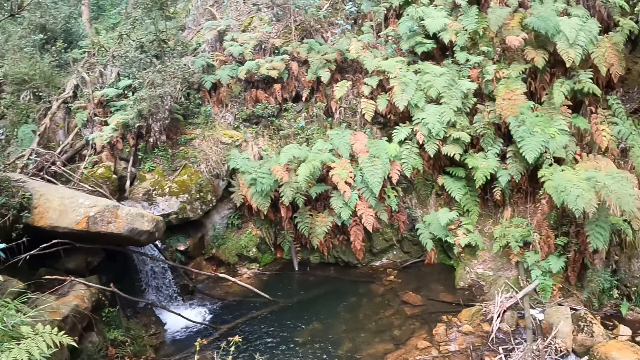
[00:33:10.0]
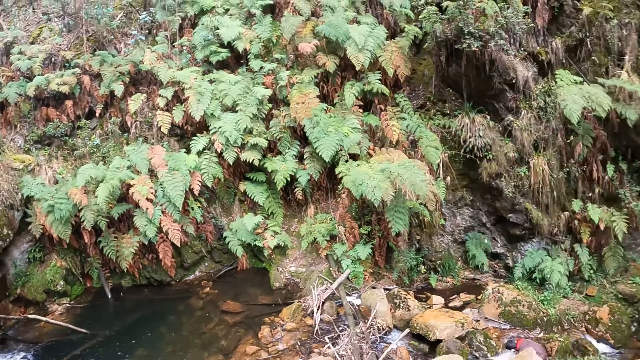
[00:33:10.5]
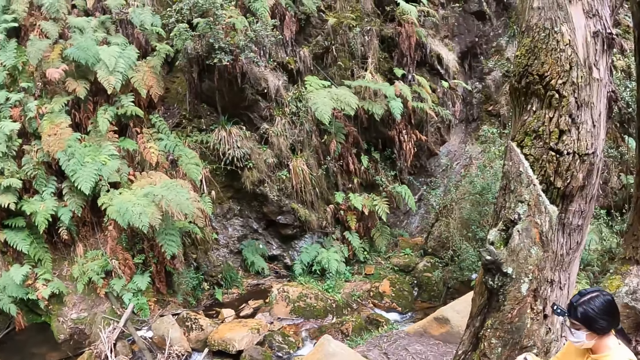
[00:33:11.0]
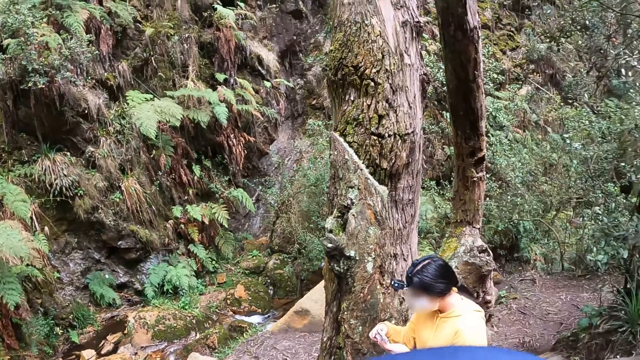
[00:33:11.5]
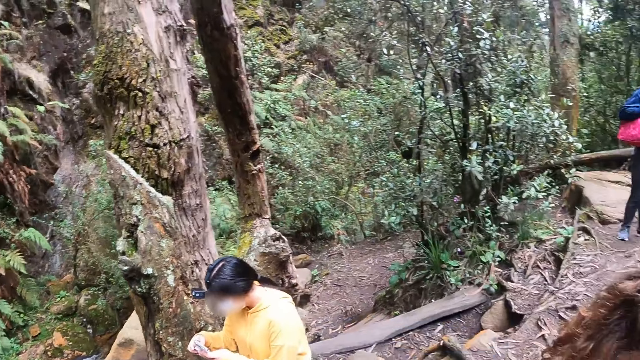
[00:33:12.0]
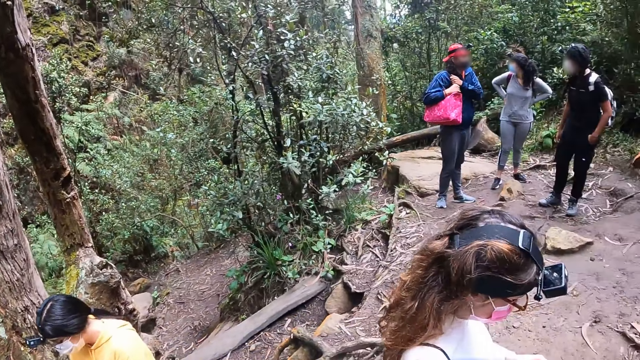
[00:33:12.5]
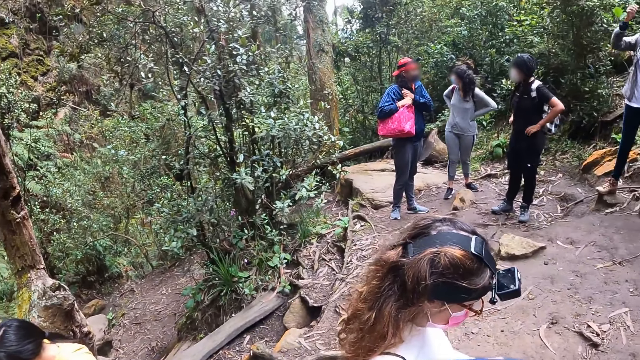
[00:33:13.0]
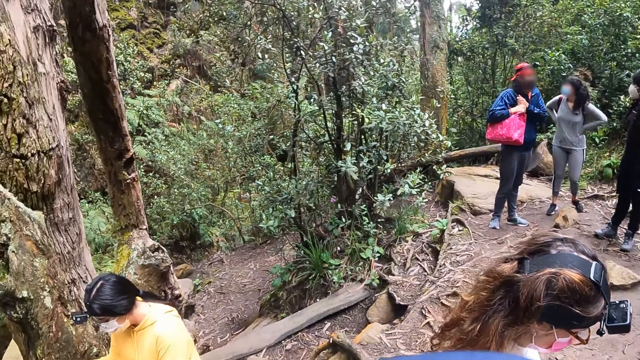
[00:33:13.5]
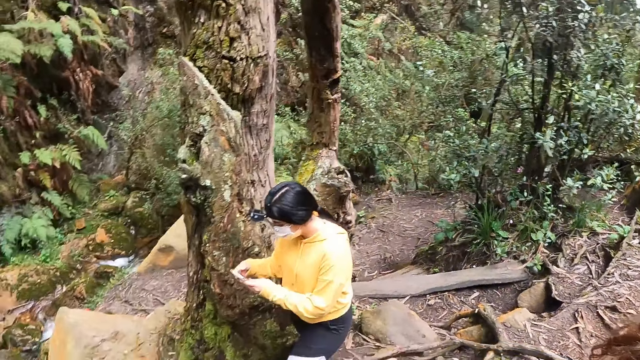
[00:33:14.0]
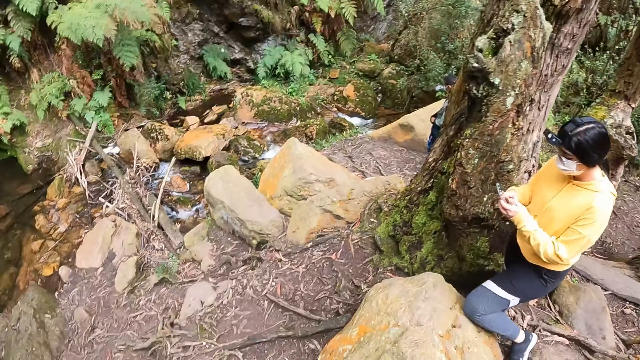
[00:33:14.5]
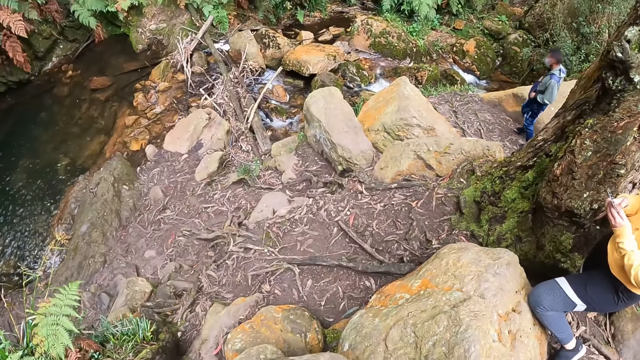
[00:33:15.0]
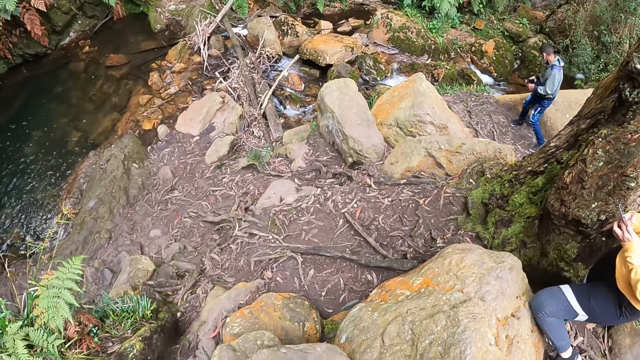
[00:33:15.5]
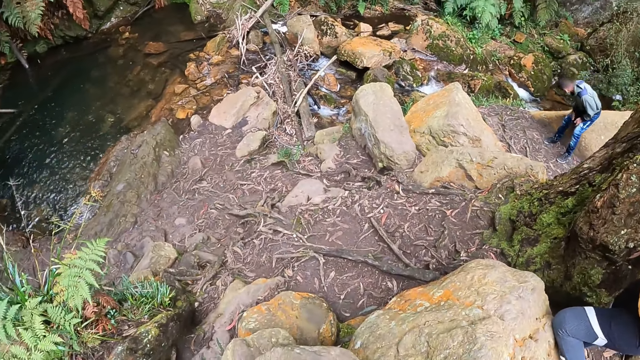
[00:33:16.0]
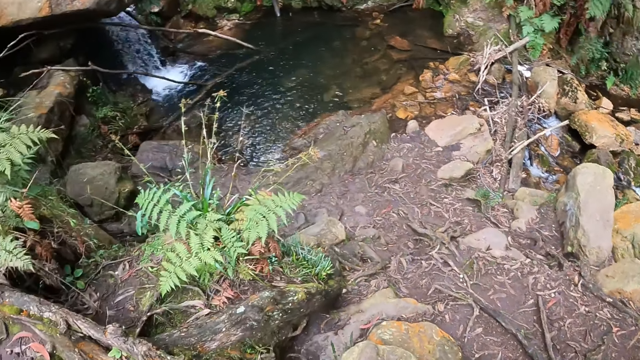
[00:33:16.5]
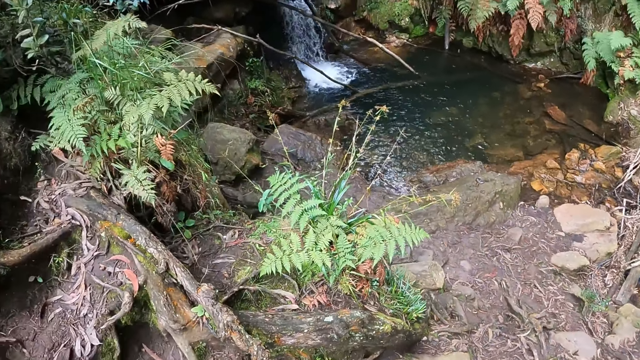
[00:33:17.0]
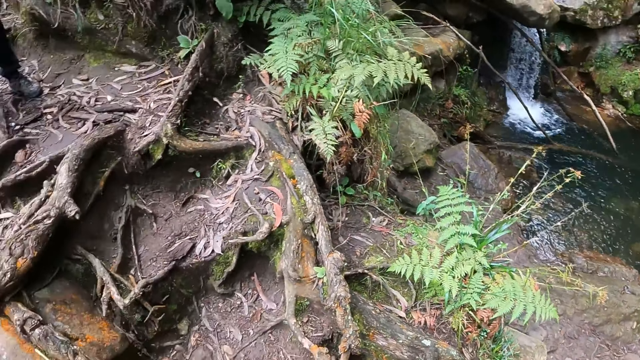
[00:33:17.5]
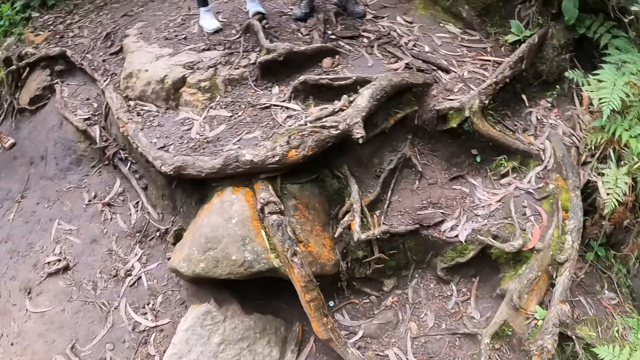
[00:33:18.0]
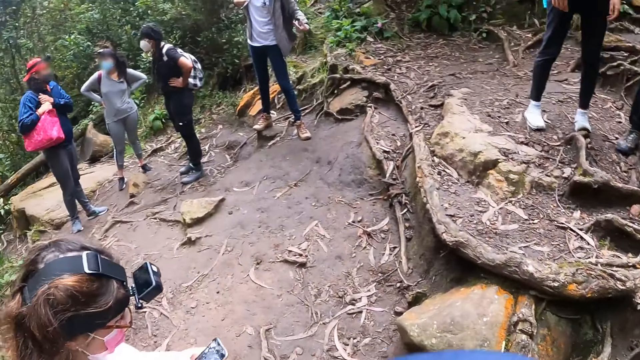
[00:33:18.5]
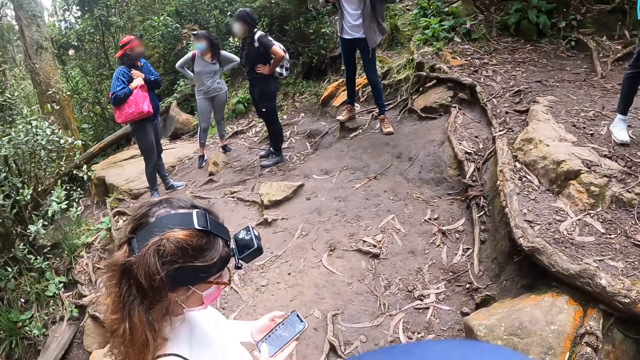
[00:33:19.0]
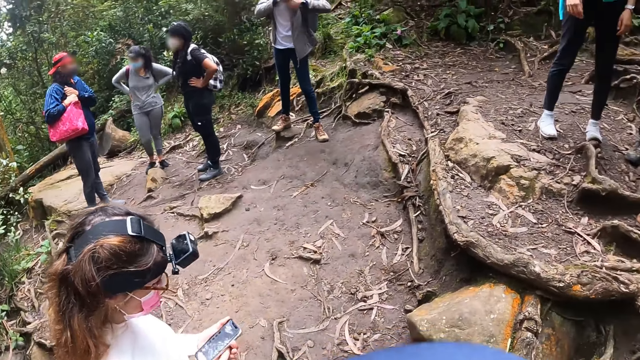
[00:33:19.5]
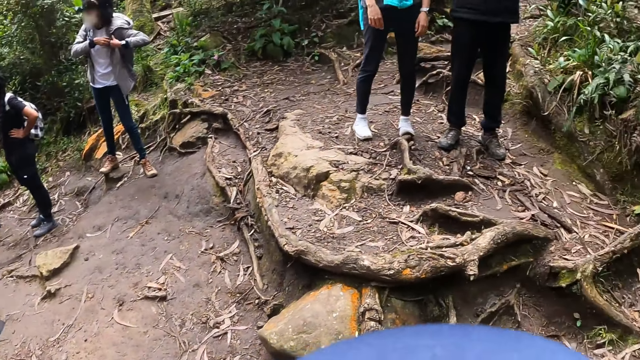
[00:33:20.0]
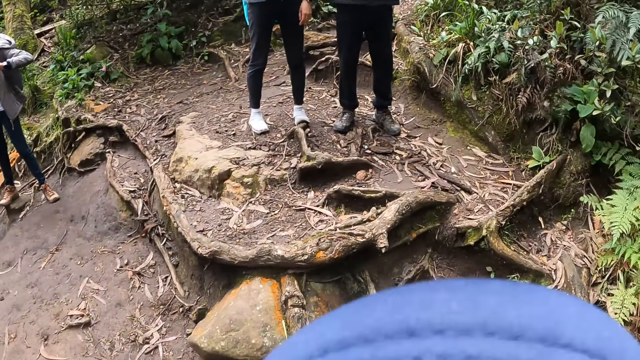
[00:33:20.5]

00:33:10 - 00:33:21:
A woman operates a mobile phone with both hands. The camera wearer looks around. The woman places her left knee on a rock. The camera wearer turns around.

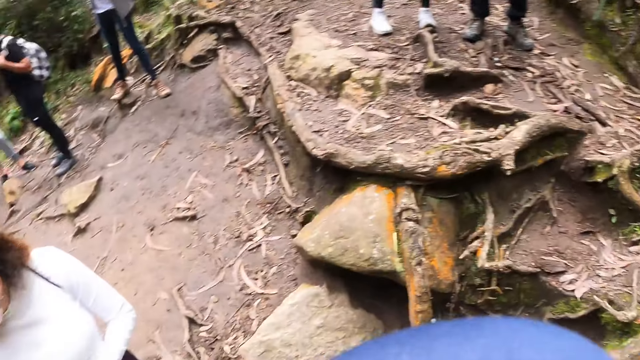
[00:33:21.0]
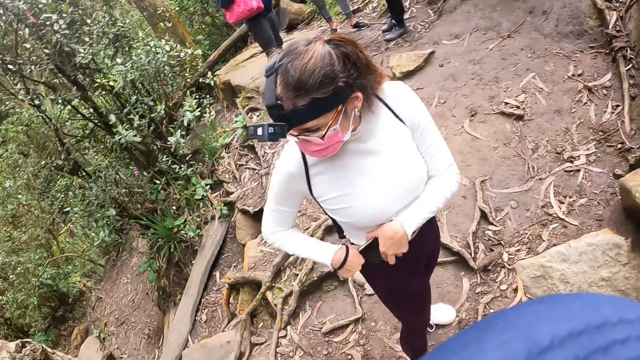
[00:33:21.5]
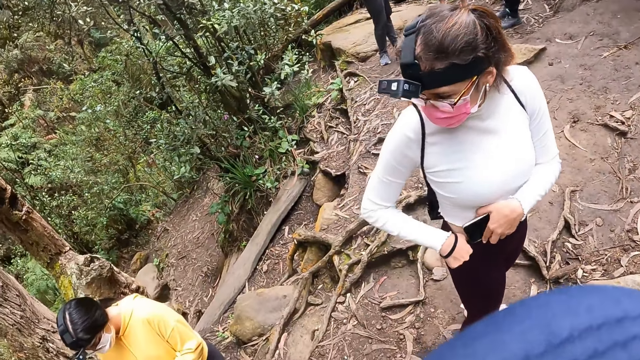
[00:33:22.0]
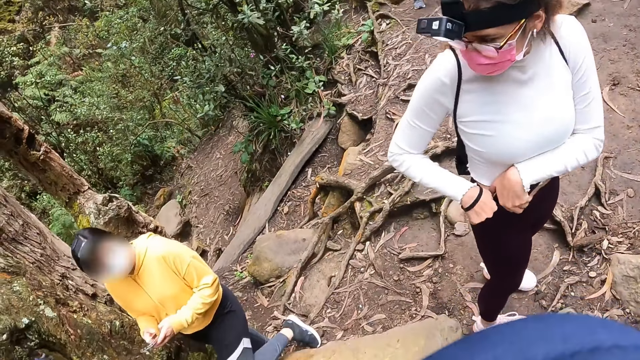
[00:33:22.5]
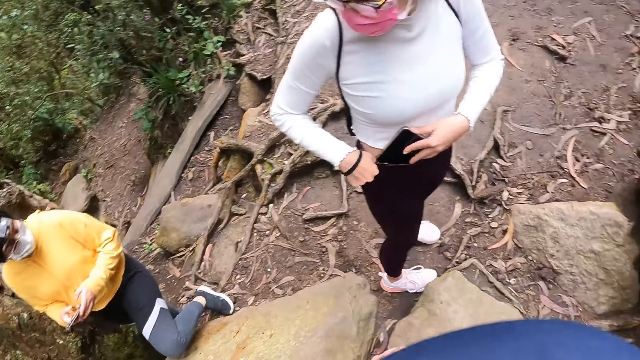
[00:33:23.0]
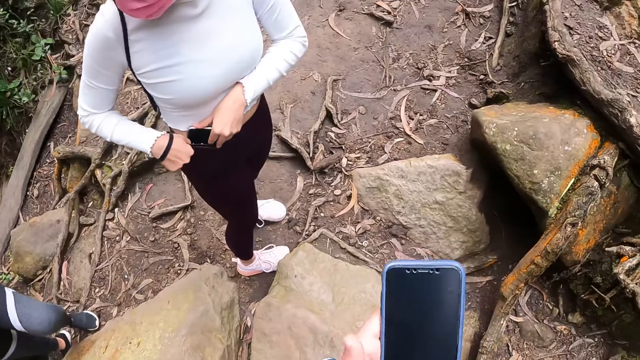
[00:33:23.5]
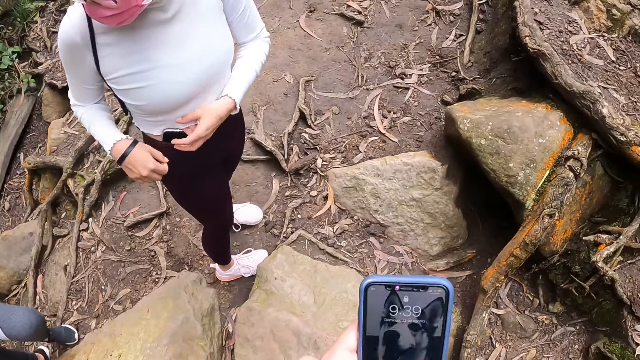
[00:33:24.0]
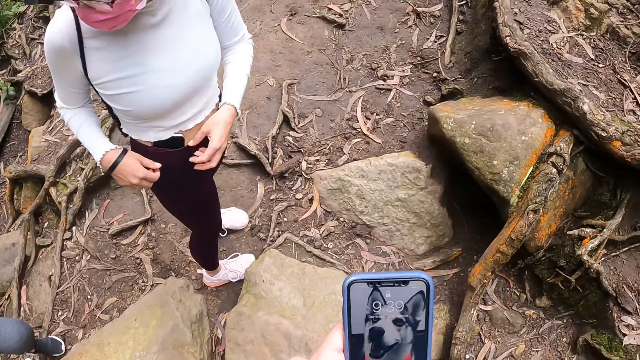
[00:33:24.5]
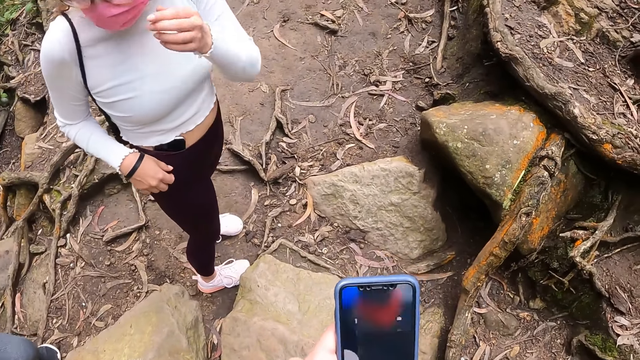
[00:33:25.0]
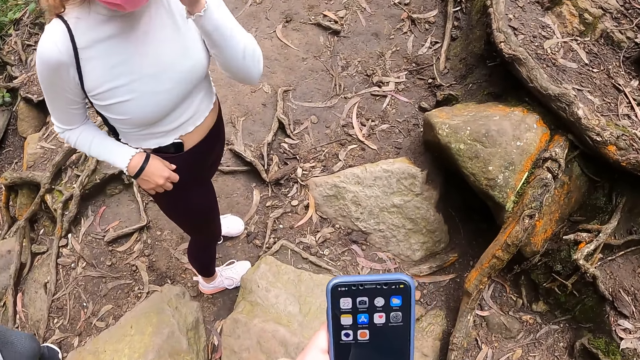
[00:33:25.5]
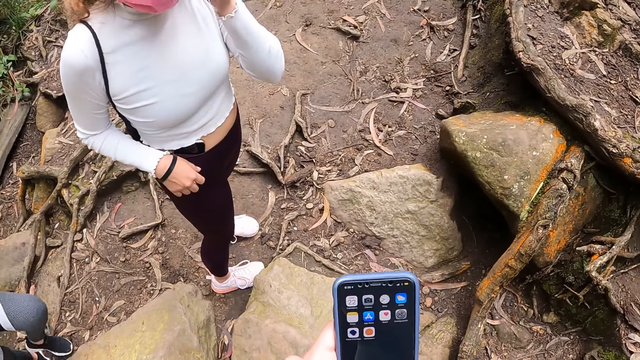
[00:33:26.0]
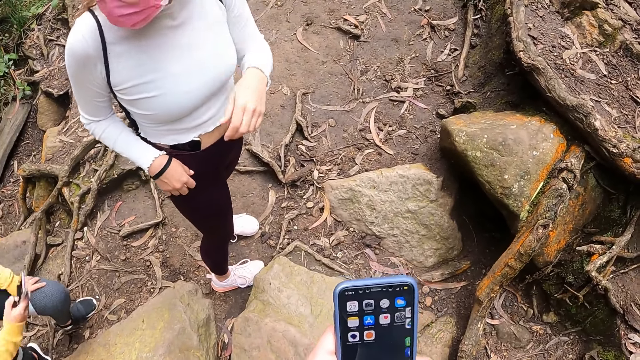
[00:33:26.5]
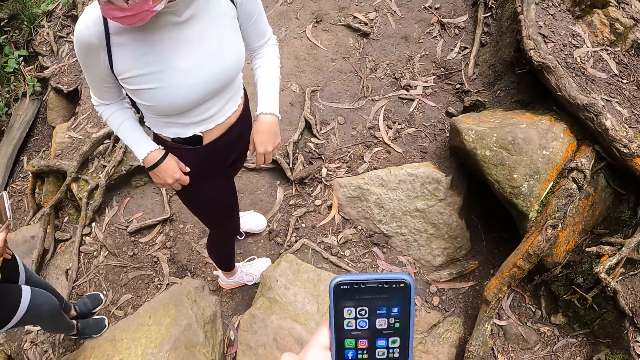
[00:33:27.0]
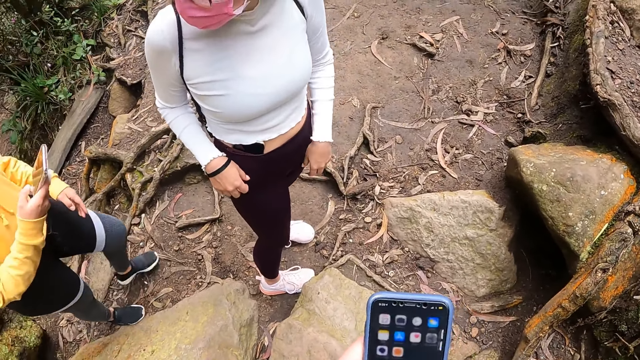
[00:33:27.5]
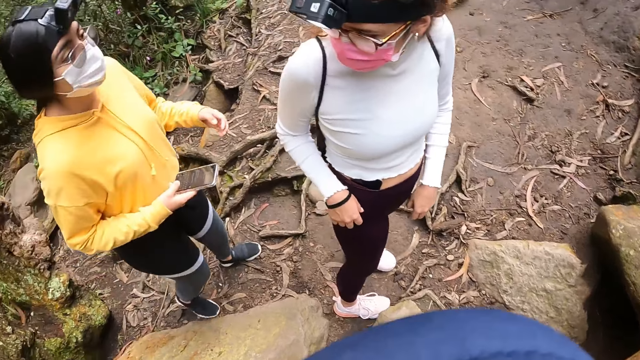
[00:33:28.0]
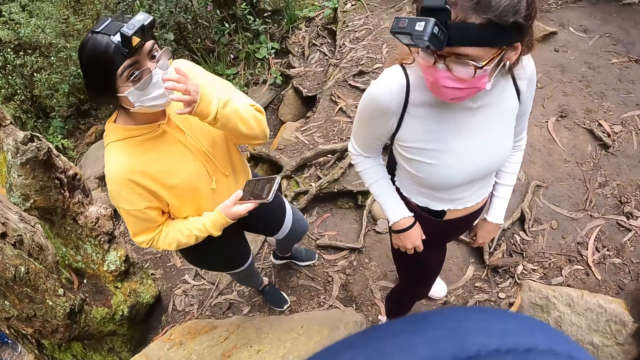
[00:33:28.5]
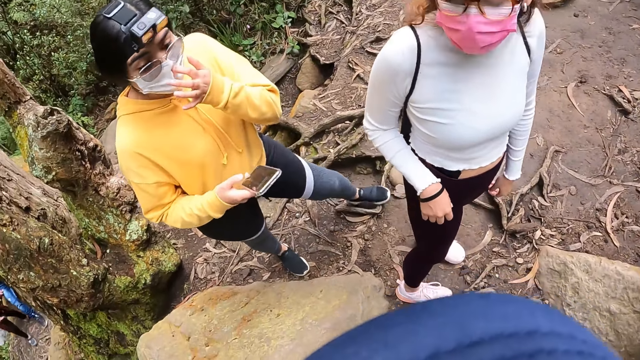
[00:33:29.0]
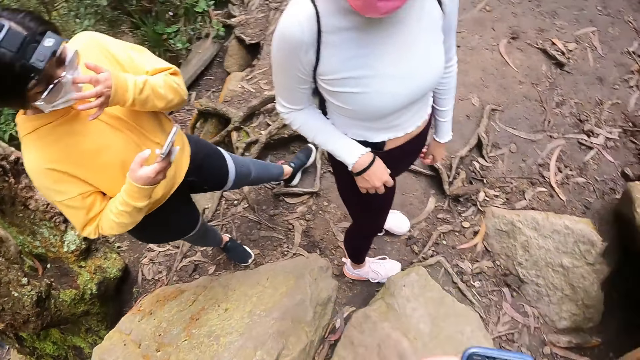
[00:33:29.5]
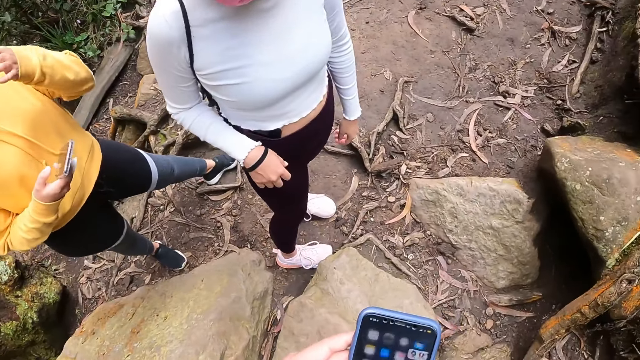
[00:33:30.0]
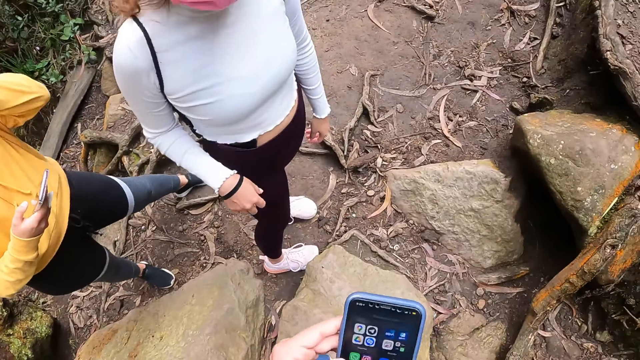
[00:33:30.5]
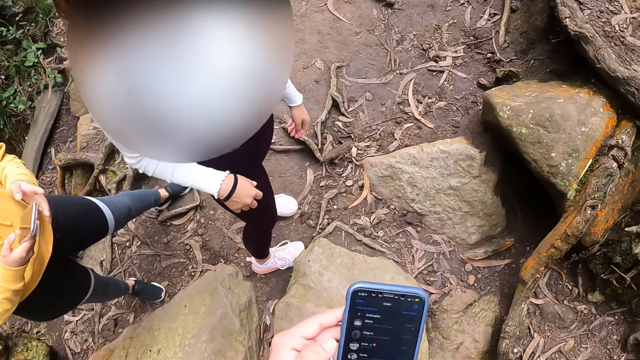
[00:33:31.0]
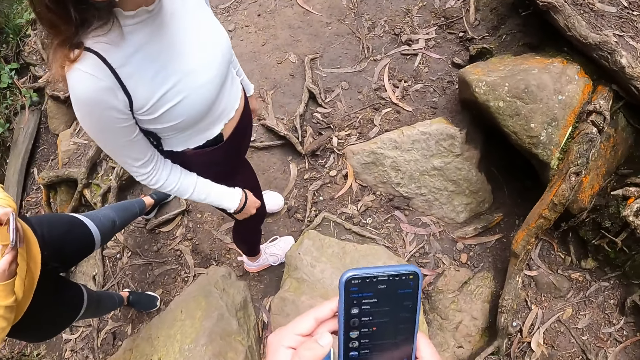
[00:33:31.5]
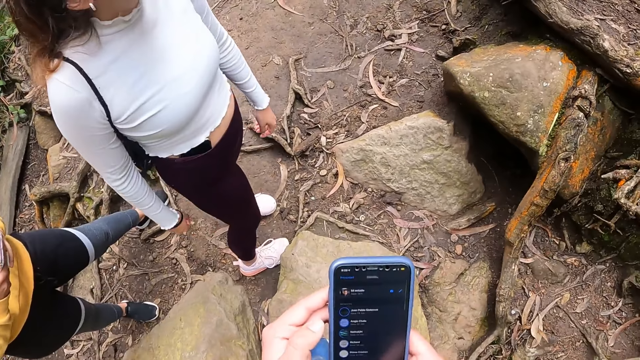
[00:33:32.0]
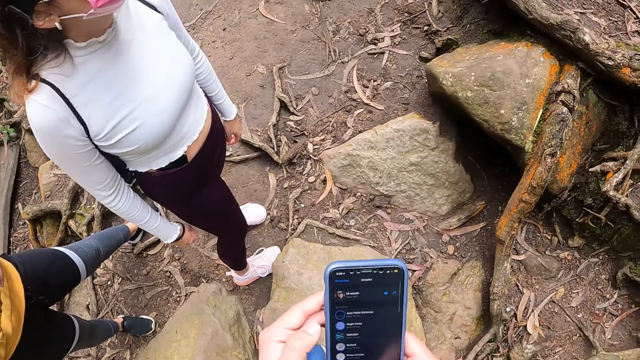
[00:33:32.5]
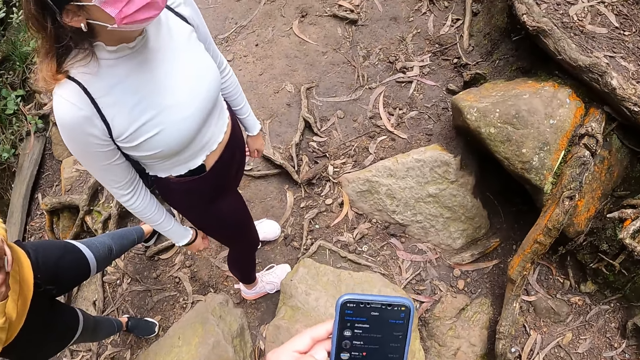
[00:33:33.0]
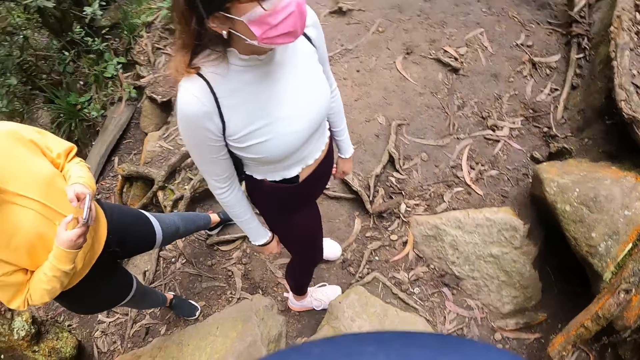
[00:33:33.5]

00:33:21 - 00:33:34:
A woman puts the mobile phone in her pocket with both hands. Another woman interacts with the first woman. The camera wearer holds the phone. They press the phone. The first woman touches her face with her left hand. The camera wearer scrolls the phone. The other woman holds the mobile phone in her right hand. The other woman touches her face with her left hand. The other woman operates the mobile phone with her right hand. The camera wearer operates their mobile phone with both hands. They scroll the phone again. The other woman operates the mobile phone with both hands.
